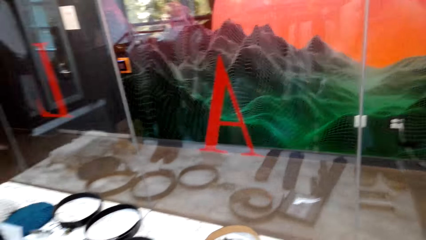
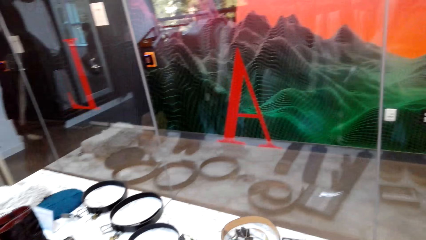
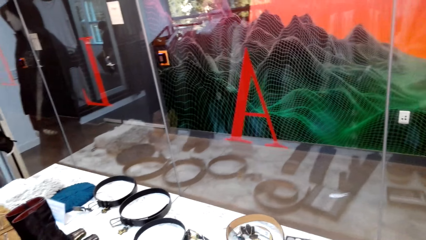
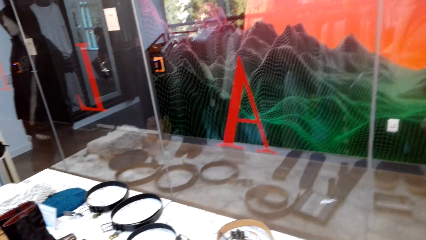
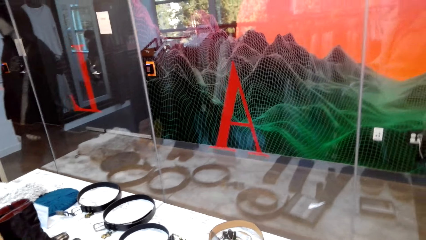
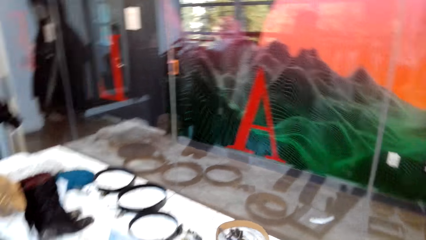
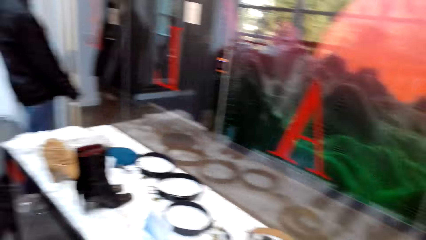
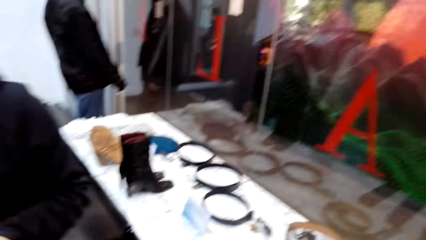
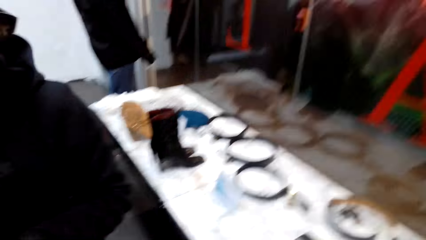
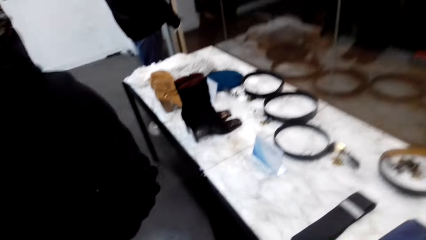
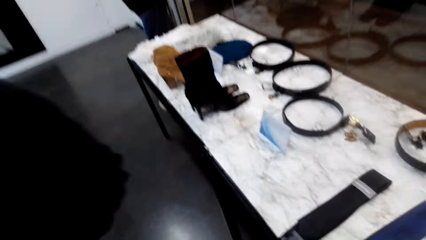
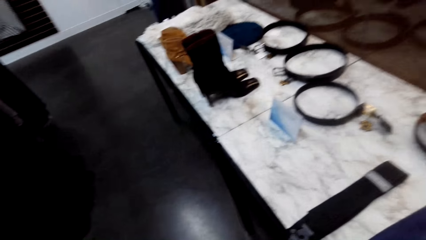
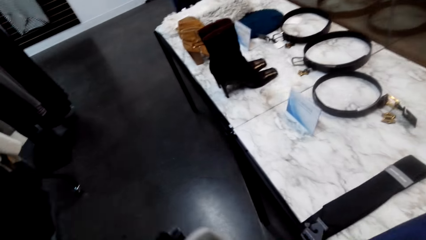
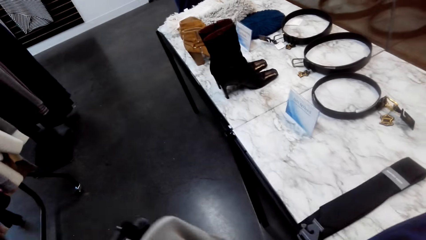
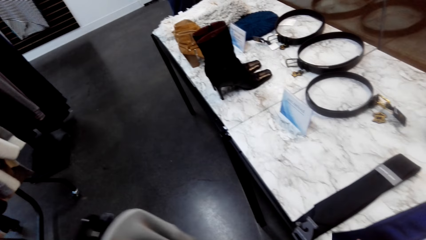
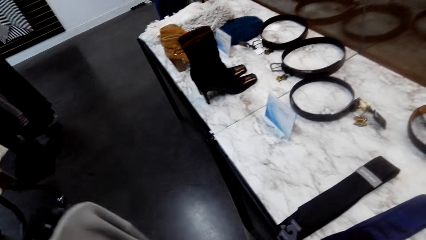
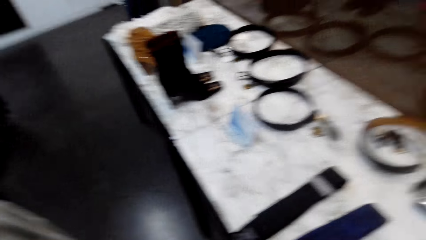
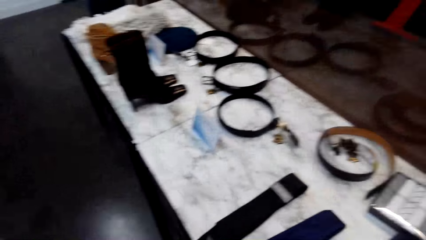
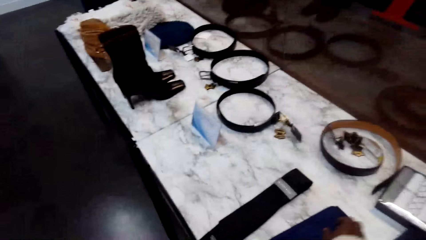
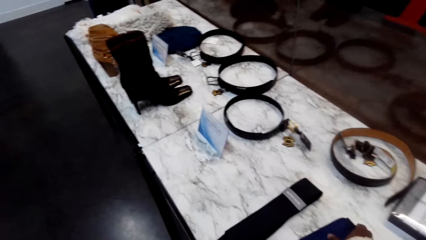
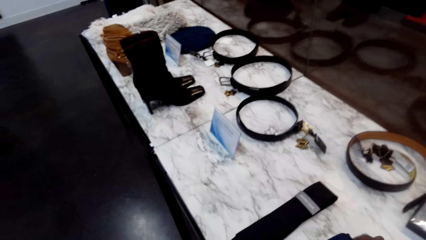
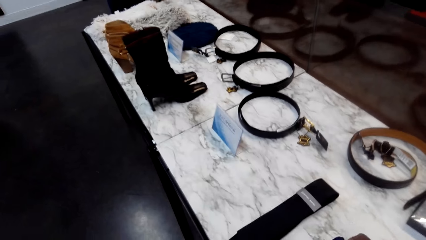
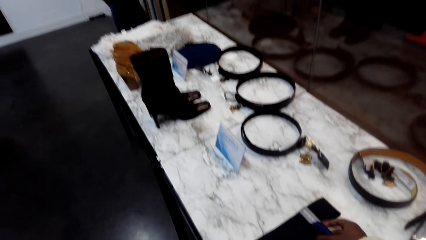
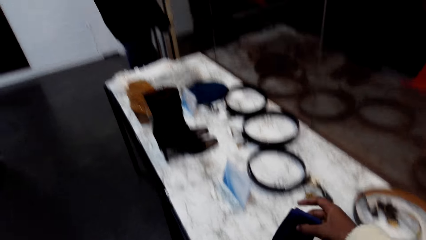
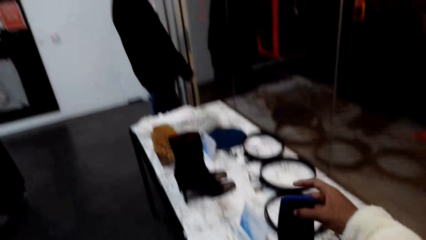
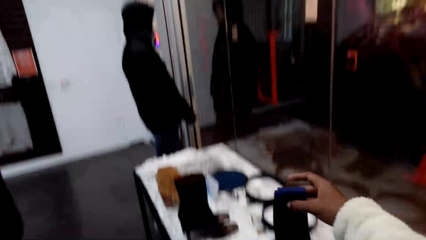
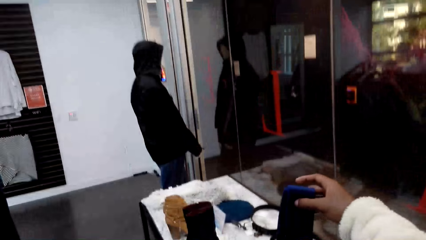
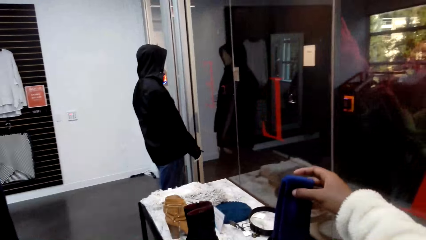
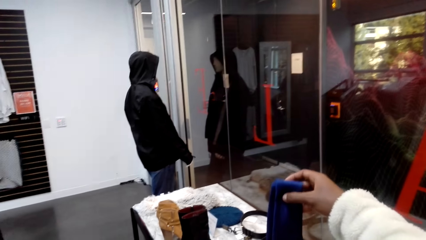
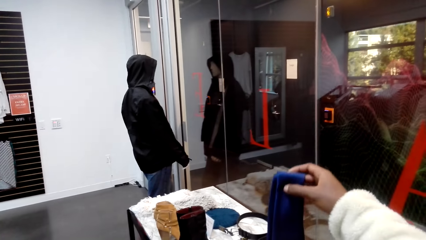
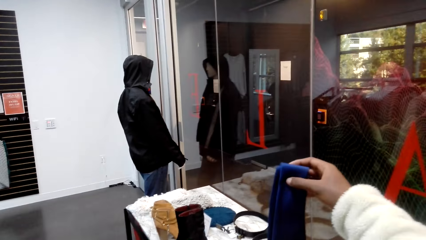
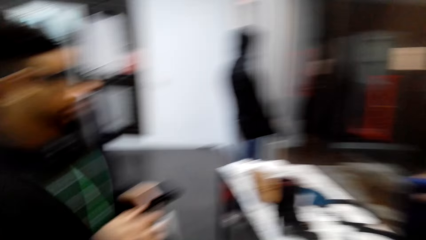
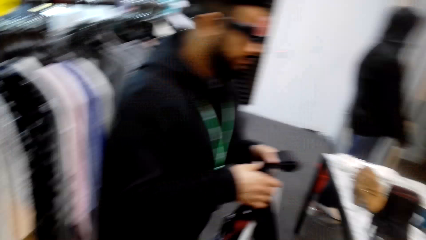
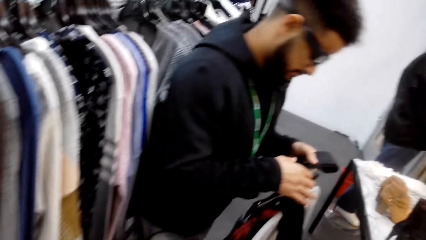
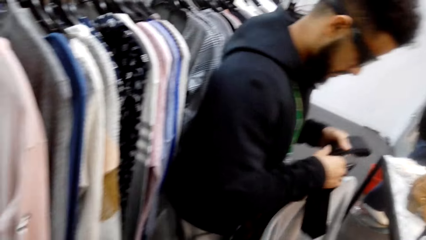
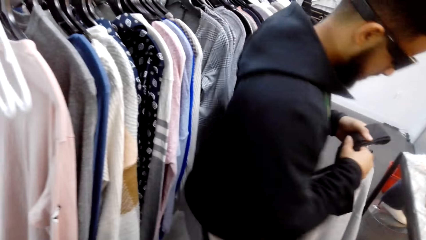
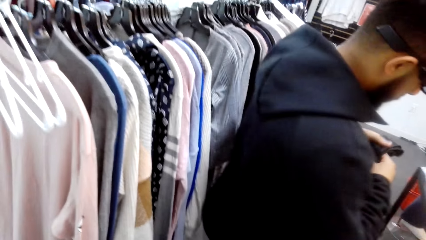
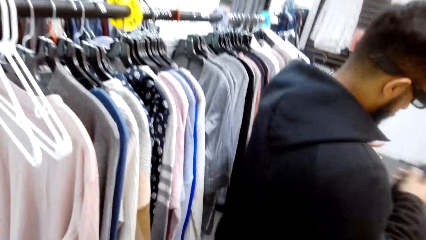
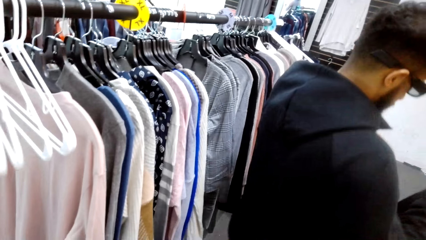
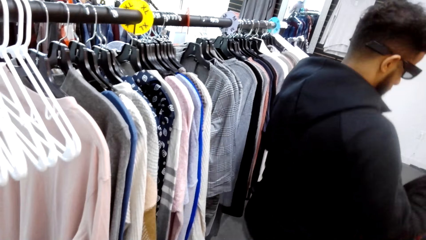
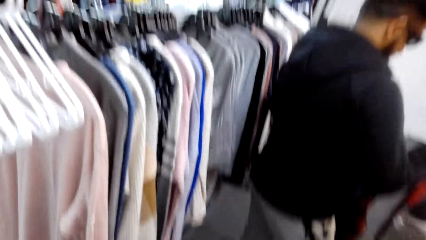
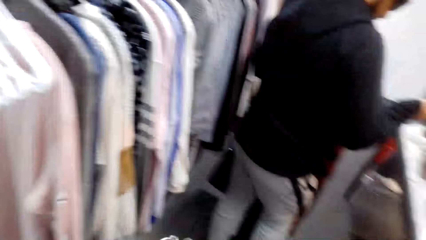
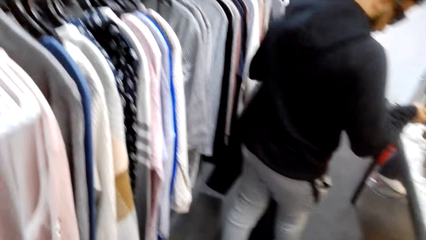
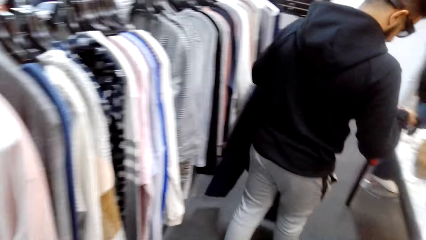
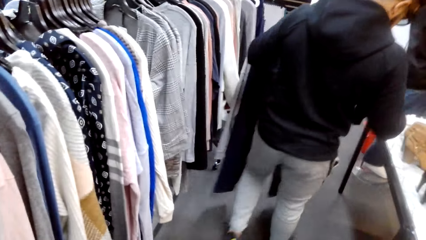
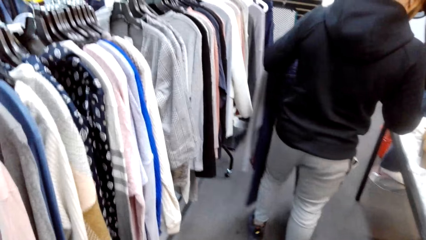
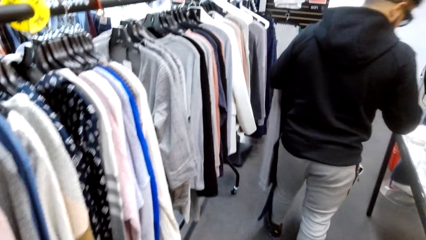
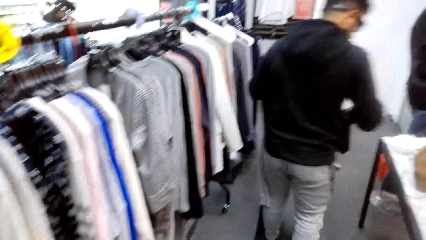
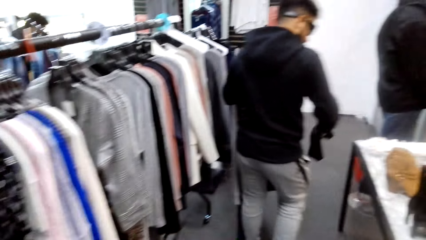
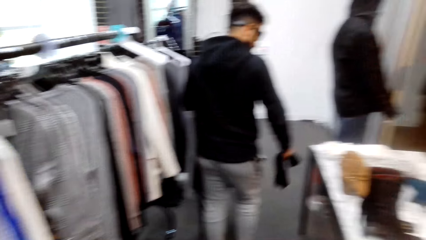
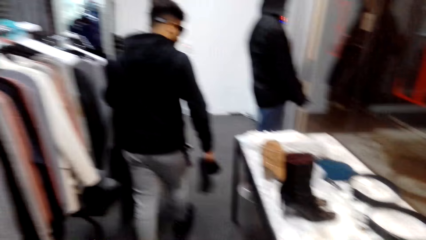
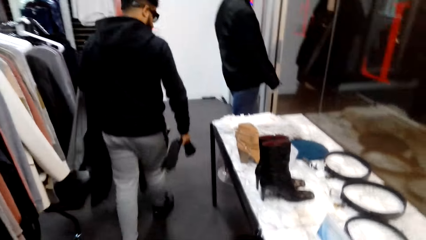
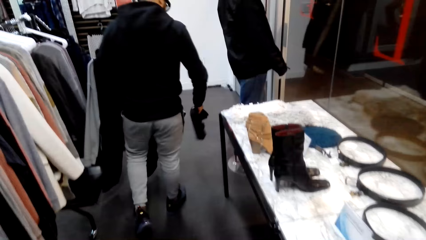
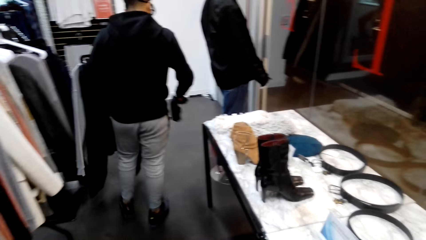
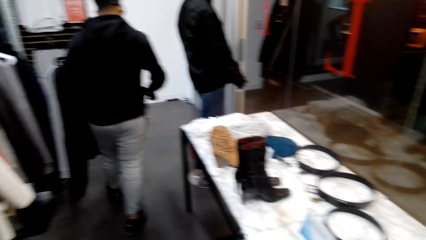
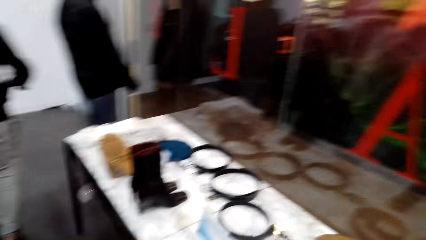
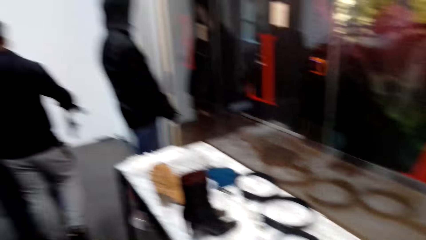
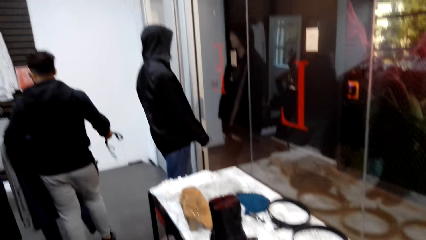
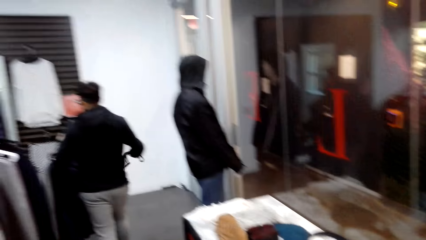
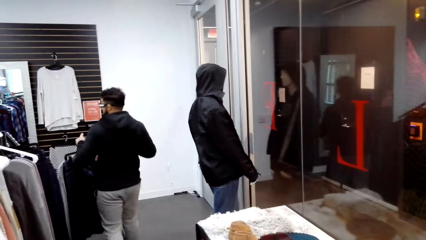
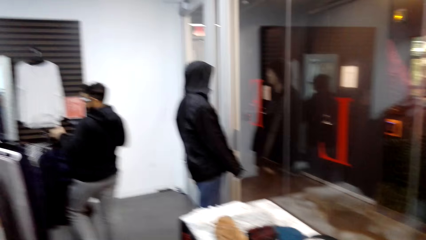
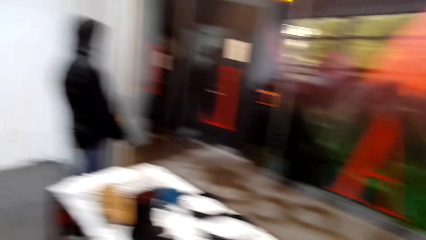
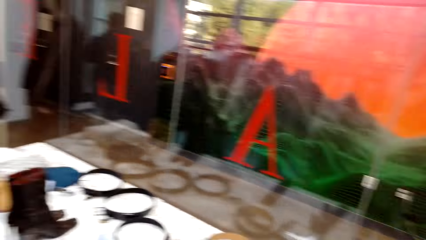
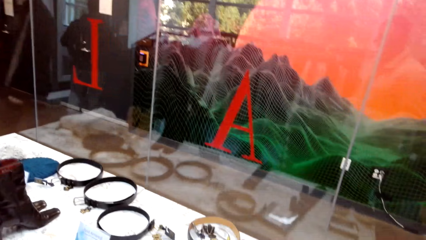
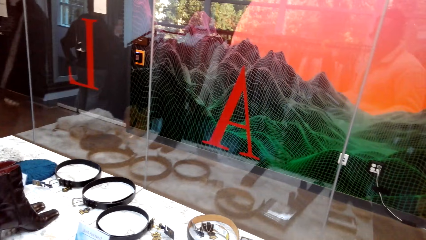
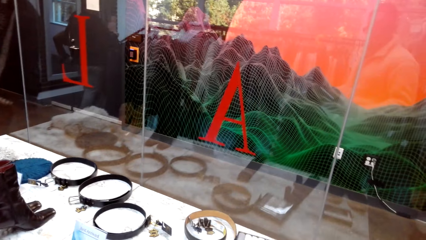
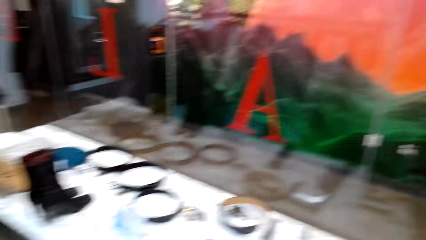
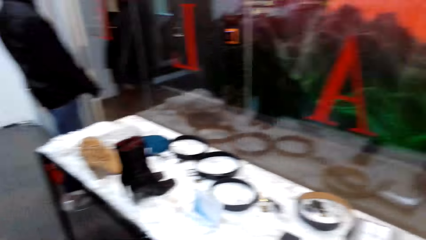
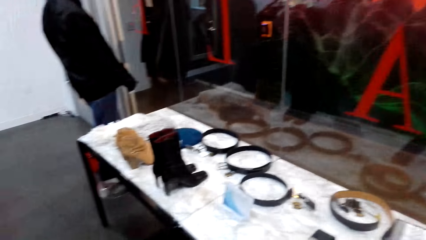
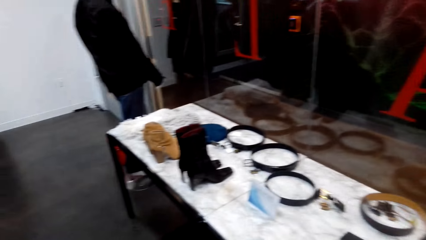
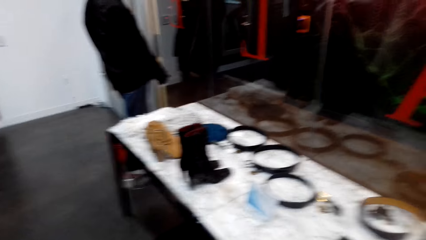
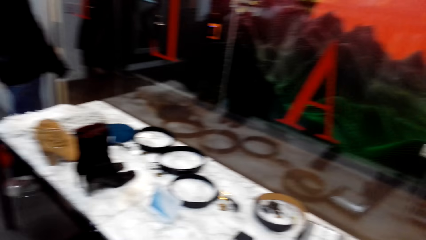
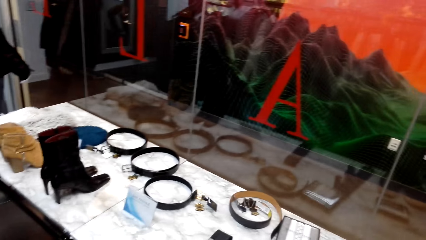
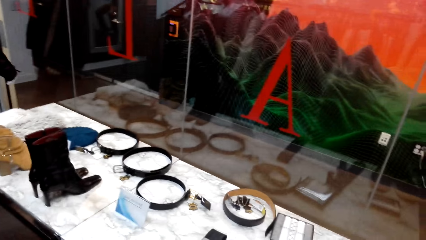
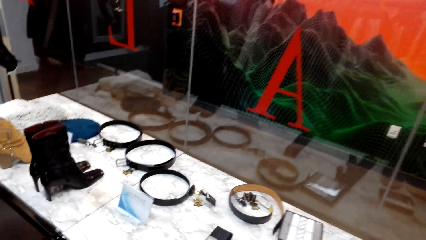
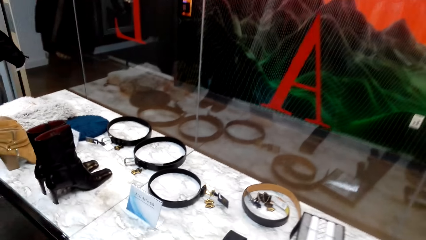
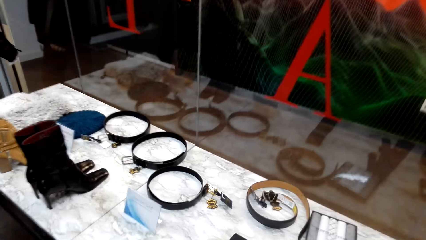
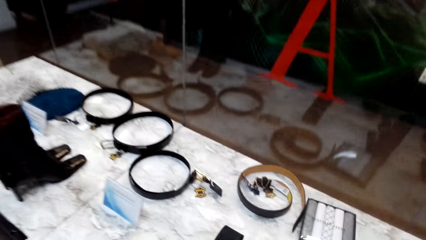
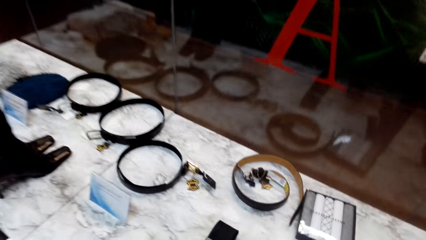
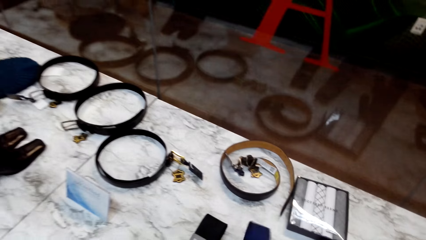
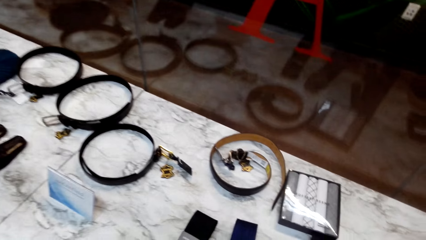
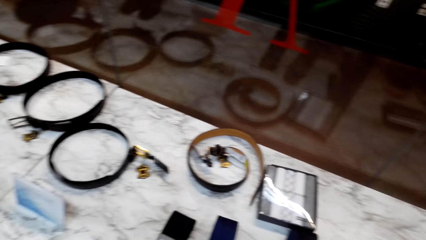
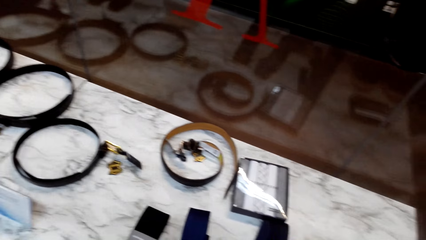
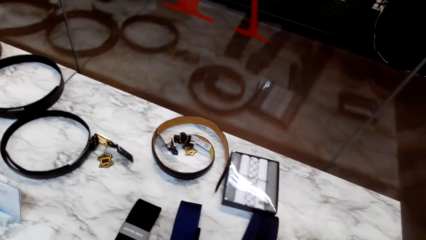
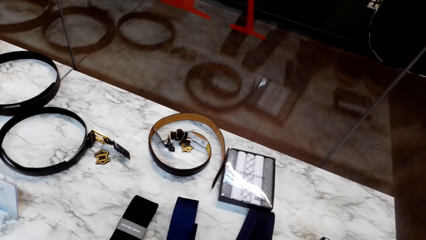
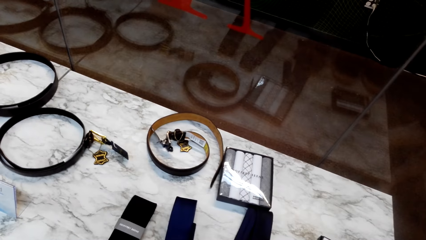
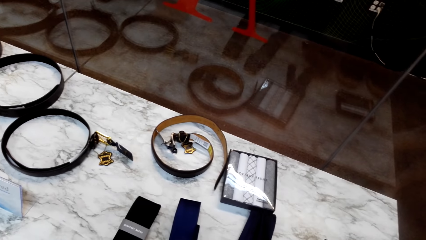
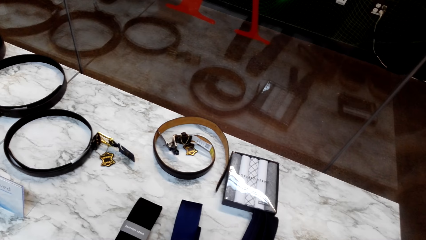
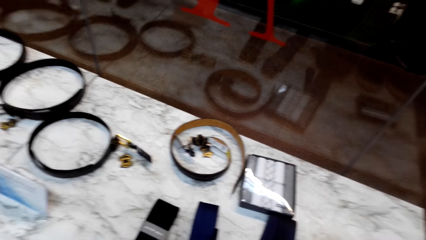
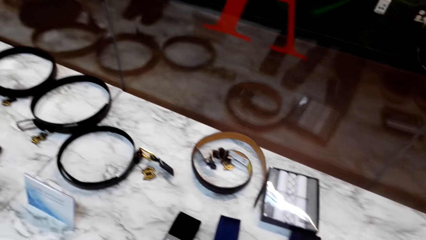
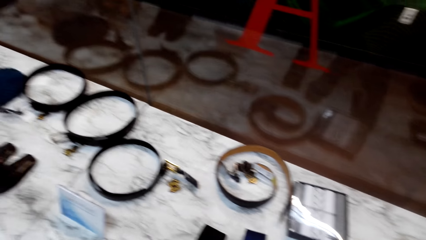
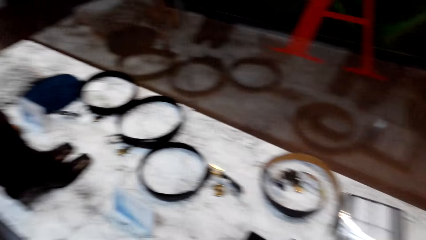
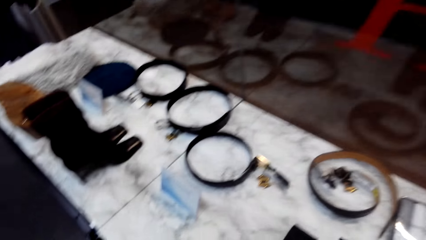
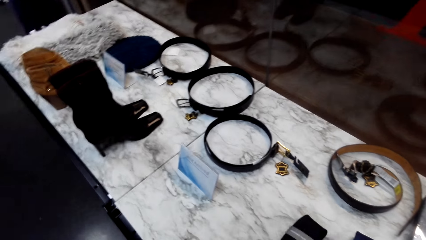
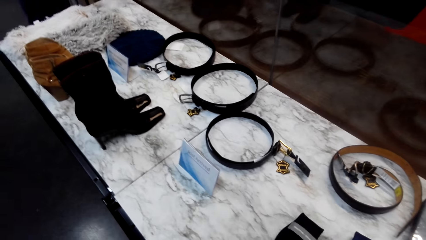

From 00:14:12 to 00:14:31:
The camera wearer looks around the shop. They walk around the room. They pull up the necktie. A man walks around the shop. The camera wearer looks around the counter. They put the tie on the table.
